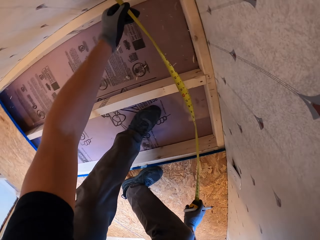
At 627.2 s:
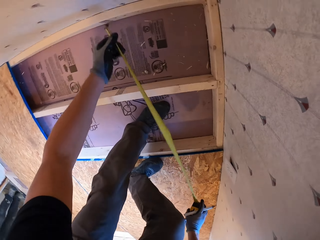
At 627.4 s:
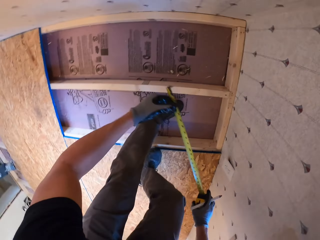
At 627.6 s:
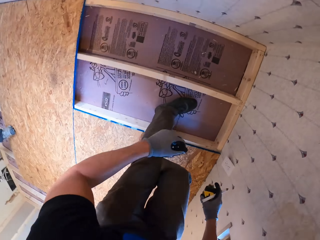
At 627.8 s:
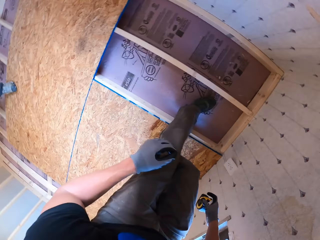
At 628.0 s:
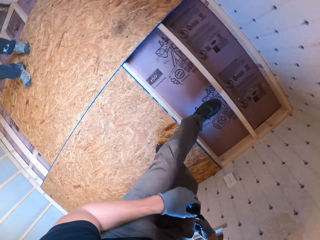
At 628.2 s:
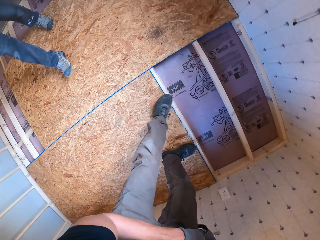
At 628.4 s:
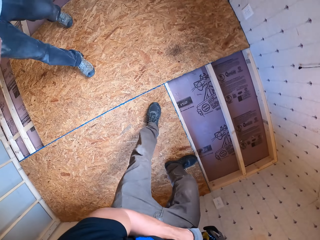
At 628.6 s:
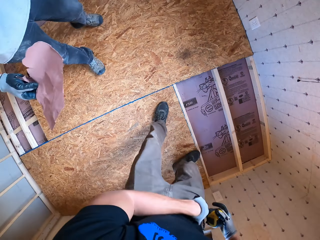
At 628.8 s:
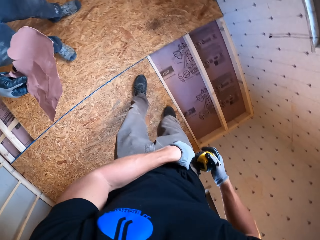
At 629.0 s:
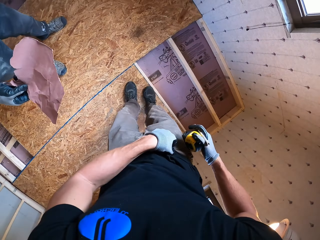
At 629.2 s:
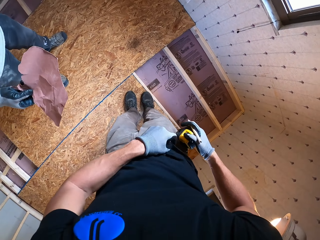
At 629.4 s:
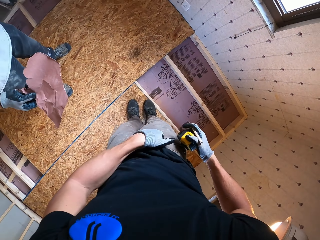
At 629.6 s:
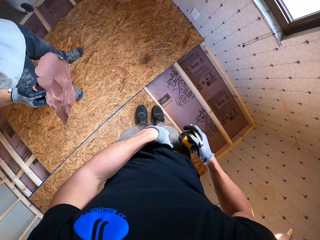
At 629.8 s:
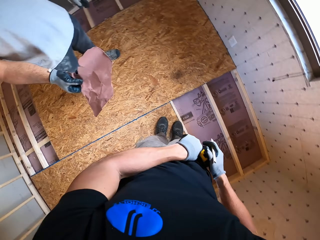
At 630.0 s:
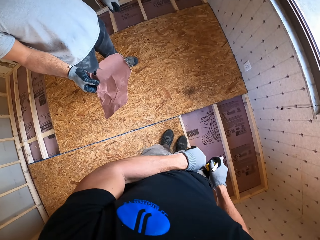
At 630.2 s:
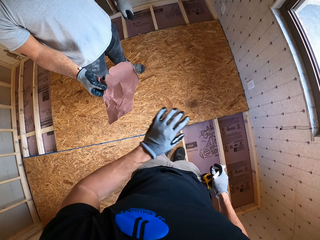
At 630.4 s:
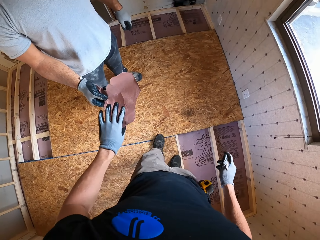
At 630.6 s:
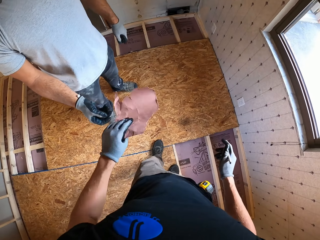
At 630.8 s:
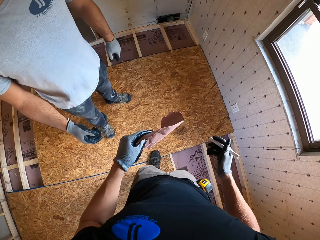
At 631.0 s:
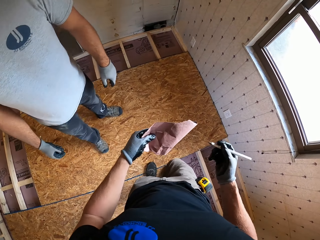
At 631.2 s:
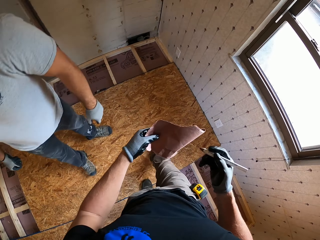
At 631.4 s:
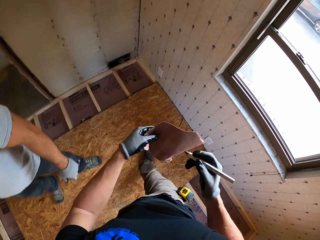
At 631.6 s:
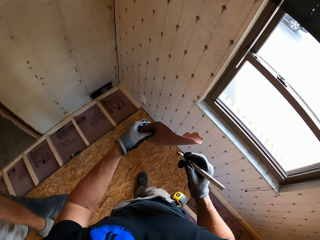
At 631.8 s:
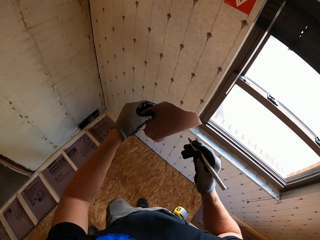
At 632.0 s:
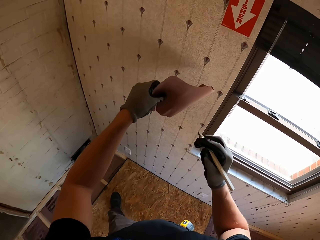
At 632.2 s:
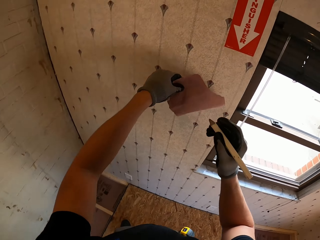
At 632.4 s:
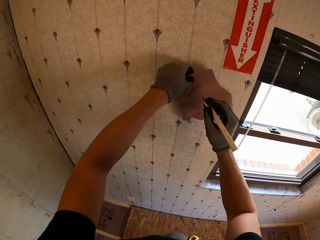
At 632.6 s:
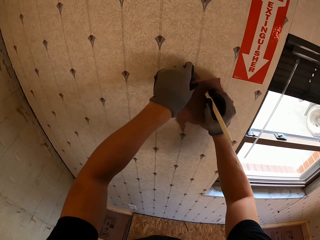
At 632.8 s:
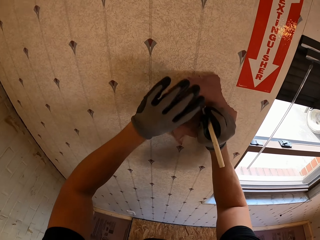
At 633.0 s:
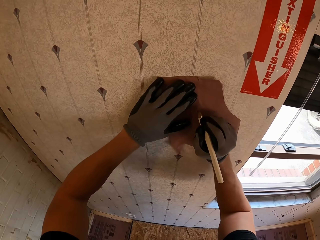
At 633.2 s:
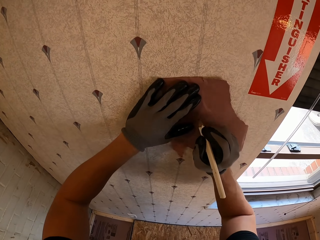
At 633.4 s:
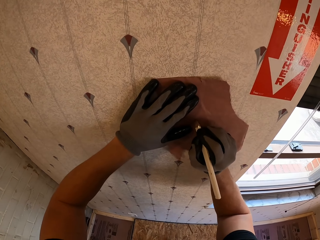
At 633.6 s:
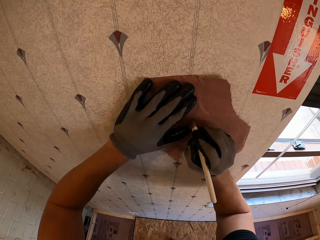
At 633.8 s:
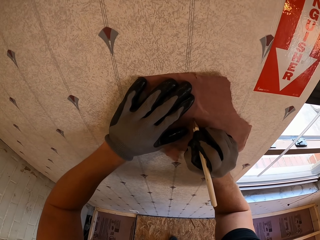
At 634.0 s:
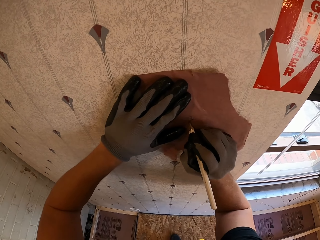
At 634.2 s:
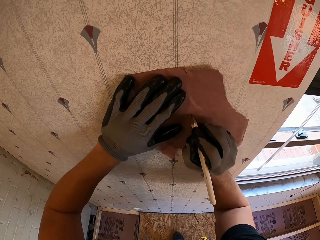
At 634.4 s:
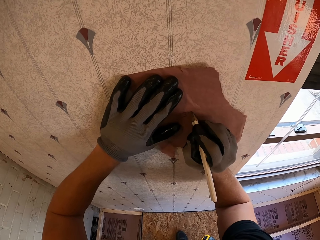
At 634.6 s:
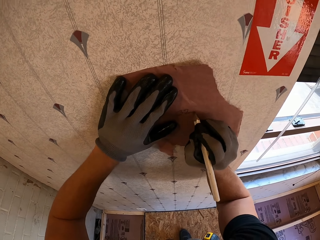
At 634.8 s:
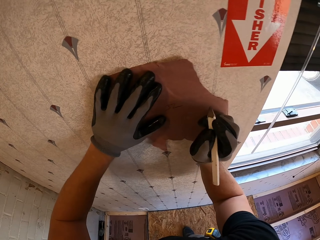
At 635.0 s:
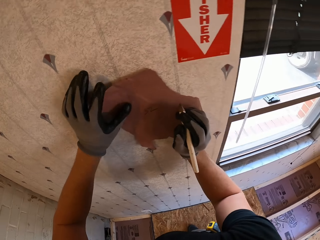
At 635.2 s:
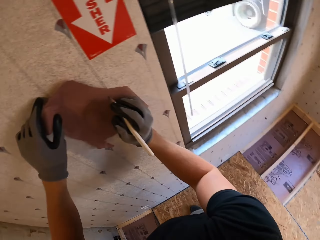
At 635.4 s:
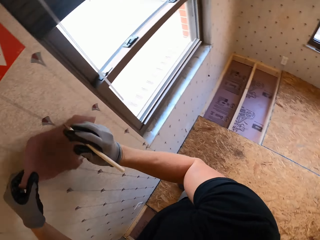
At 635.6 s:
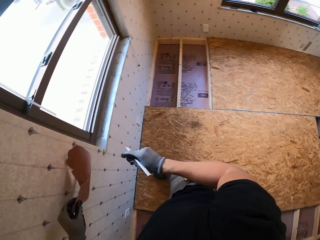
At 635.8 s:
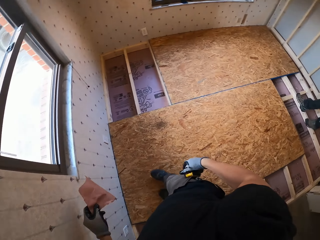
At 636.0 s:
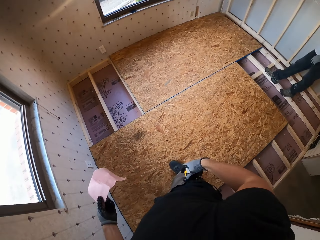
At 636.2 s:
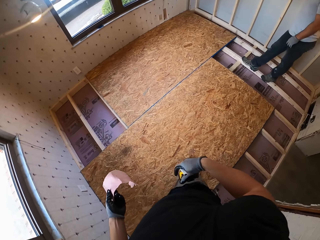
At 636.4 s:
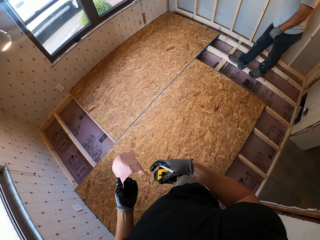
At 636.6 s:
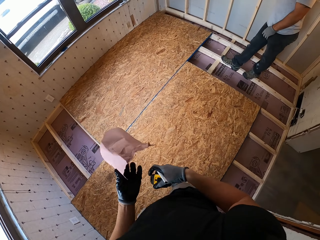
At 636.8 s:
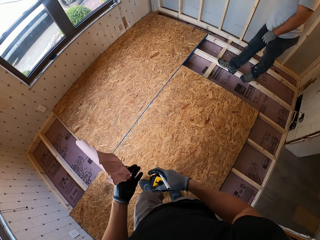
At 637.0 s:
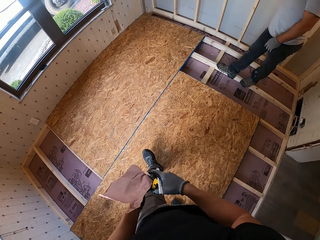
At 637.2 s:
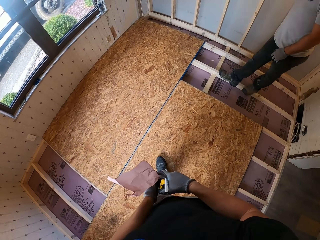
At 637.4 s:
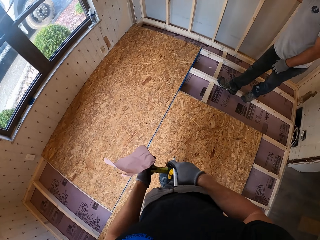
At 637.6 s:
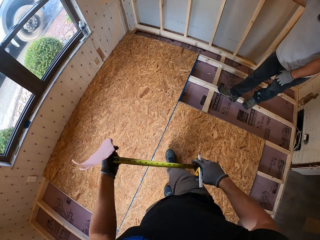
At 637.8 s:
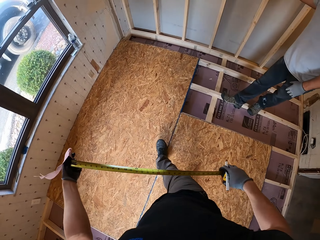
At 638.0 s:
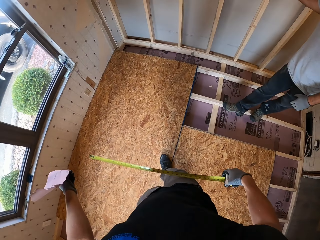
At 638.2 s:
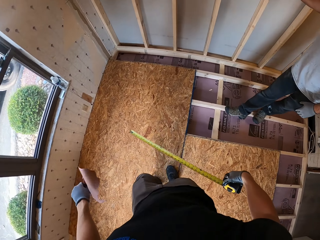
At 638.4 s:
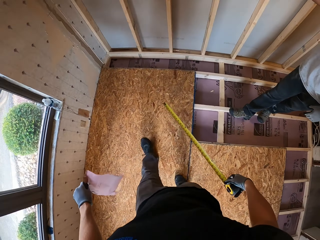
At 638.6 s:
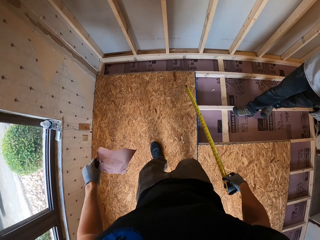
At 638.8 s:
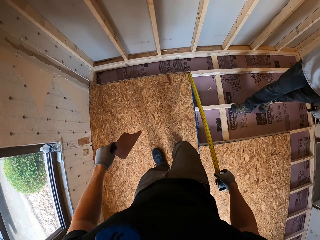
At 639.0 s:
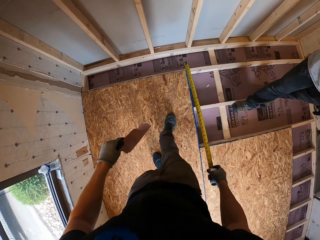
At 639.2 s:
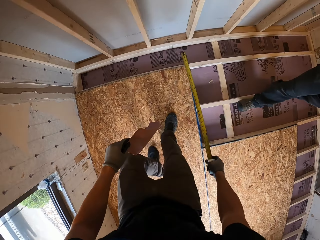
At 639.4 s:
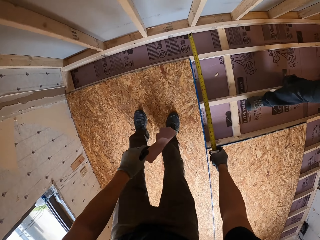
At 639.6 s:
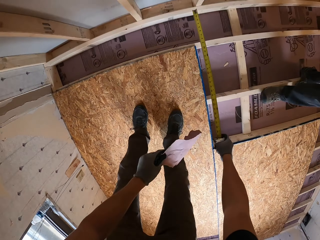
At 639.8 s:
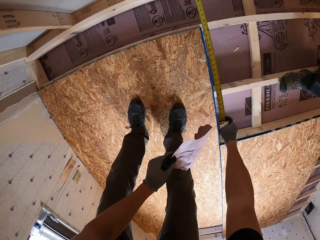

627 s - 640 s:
A man walks on the board. The camera wearer walks on the board. The man hands the camera wearer a piece of paper. The camera wearer picks up the paper and walks on the board. The man walks around. The camera wearer places the paper on the wall. They scribble on the paper with a pen. They walk on the board. The man looks around. The camera wearer pulls the tape measure.

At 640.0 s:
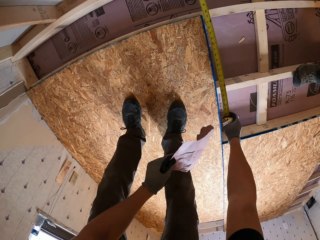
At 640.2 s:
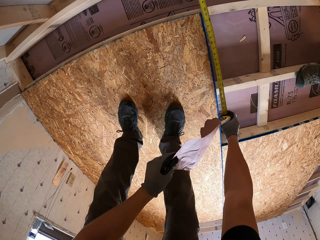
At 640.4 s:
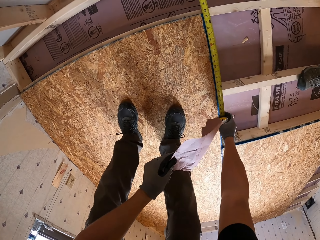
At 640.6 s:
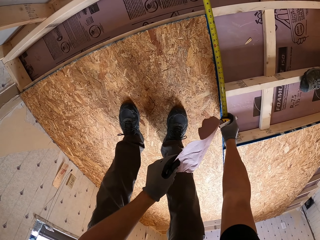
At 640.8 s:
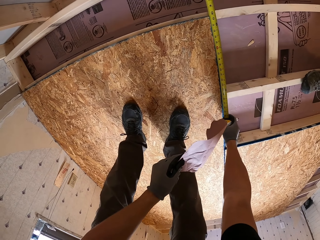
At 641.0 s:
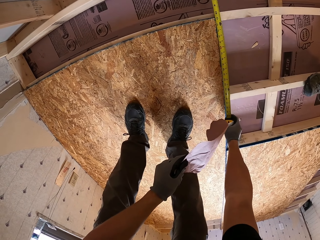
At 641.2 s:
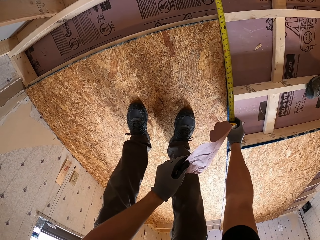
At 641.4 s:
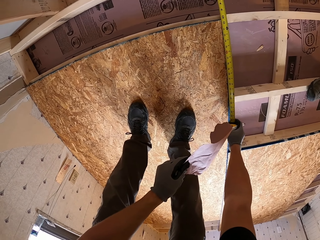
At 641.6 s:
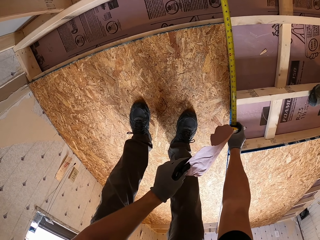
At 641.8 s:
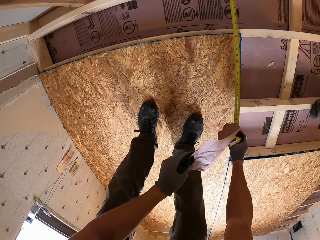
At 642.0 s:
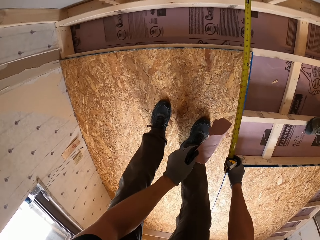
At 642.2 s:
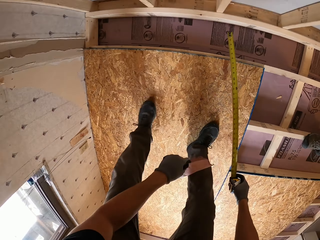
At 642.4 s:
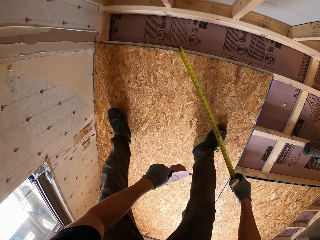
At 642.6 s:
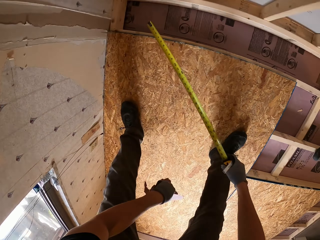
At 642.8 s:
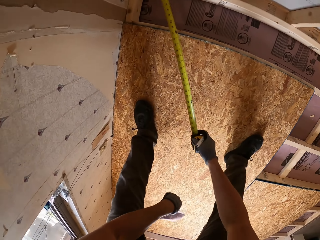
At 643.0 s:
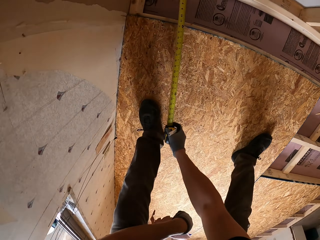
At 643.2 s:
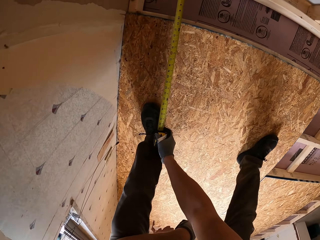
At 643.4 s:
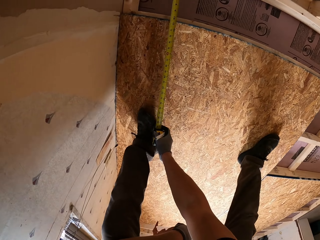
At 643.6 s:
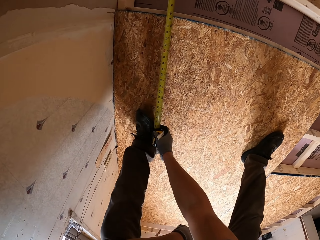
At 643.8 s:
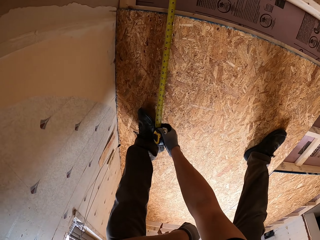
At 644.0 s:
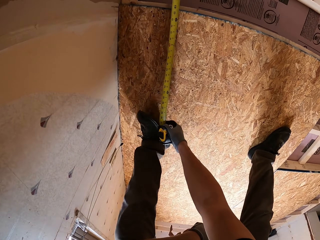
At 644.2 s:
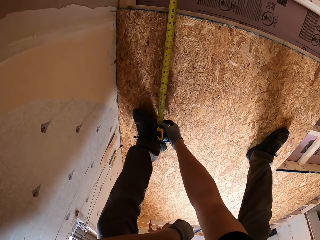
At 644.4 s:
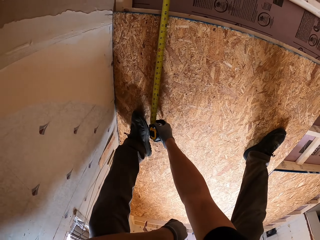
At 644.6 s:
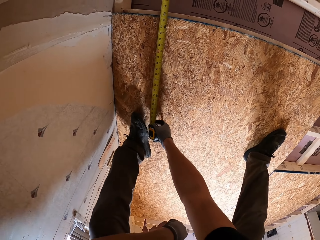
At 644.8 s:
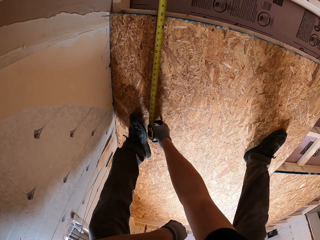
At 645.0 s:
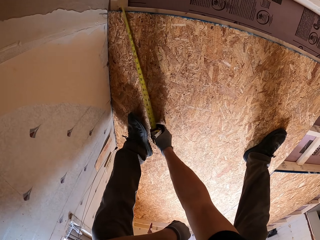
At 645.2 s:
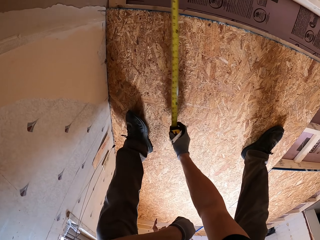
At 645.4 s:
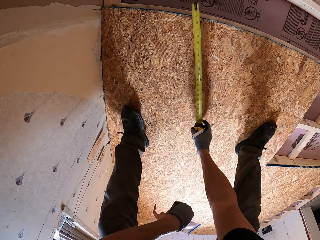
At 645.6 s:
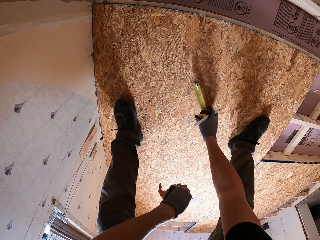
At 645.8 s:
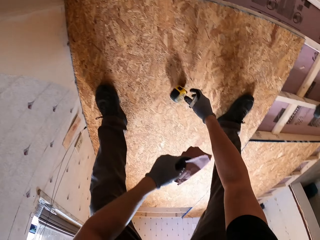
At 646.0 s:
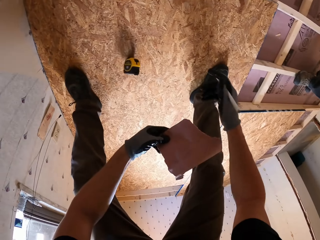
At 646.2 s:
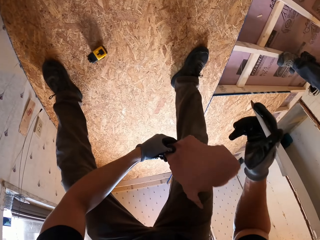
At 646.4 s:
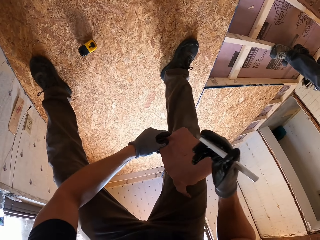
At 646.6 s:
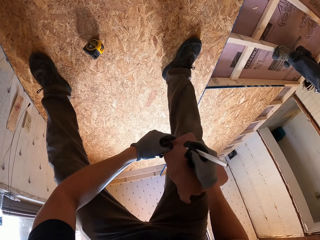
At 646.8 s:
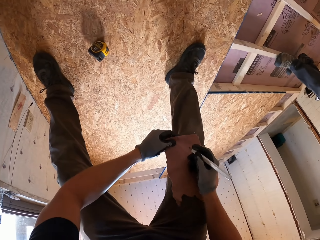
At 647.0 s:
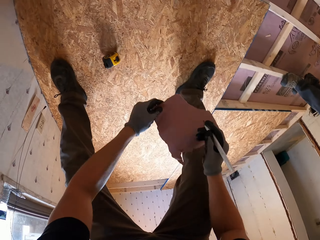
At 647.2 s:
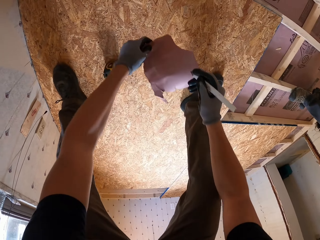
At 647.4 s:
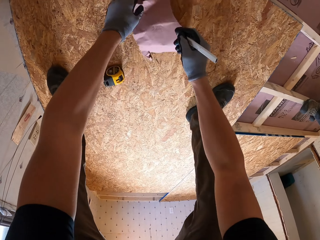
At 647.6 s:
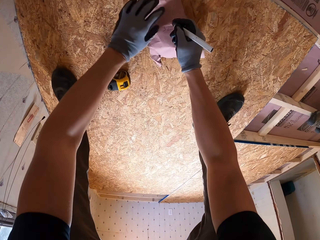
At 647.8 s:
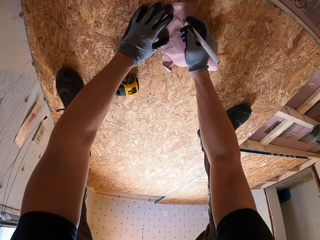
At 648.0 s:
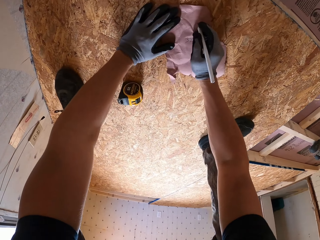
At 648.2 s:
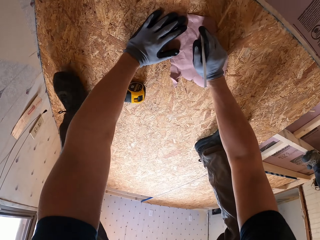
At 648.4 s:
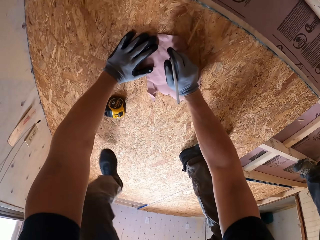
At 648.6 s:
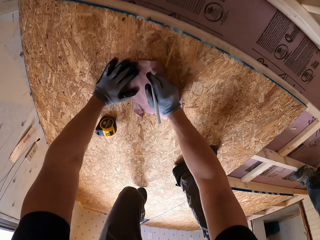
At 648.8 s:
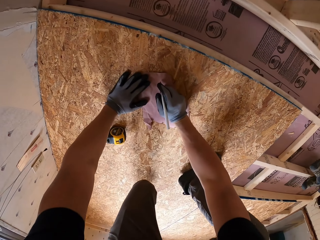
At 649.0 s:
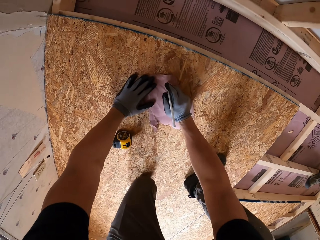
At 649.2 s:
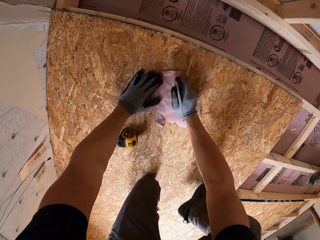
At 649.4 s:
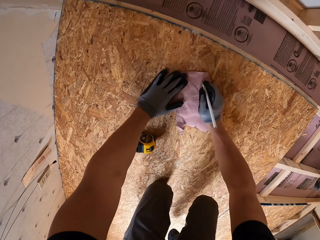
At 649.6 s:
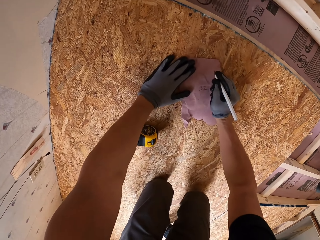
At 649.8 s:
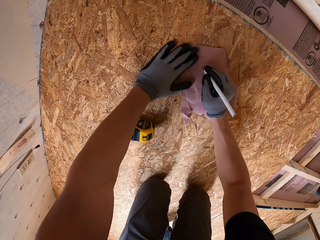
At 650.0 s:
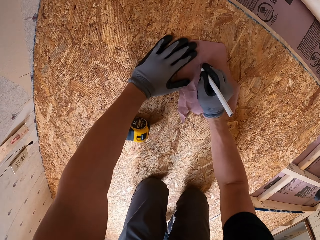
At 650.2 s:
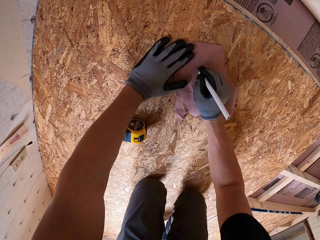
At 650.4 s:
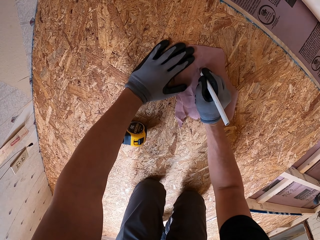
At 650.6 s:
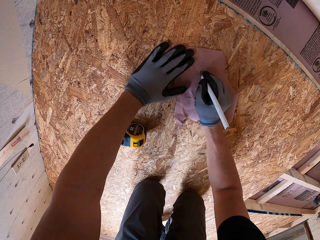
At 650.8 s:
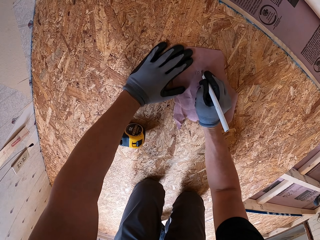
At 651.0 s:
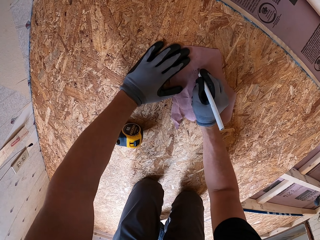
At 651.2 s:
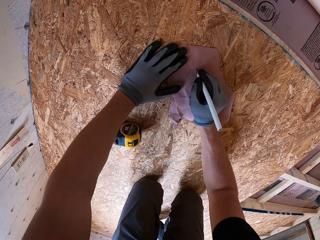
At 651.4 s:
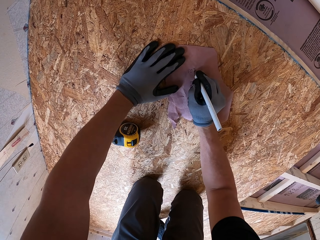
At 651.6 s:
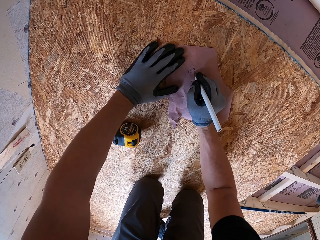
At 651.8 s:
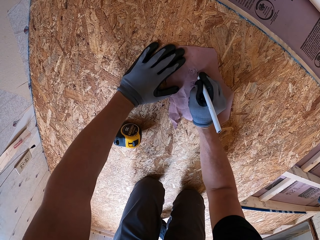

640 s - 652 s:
The camera wearer bends down. They measure the board with the tape. They place the tape measure on the board. They scribble on the paper with a pen.
